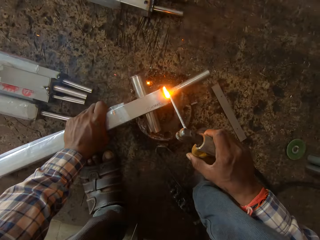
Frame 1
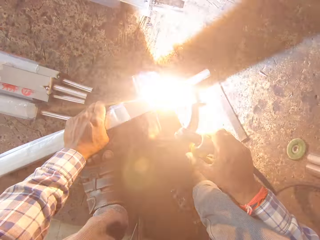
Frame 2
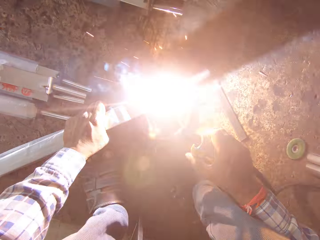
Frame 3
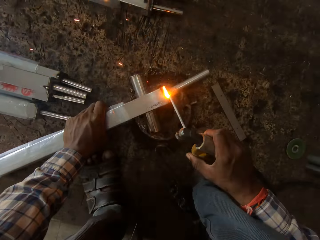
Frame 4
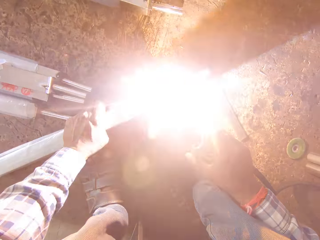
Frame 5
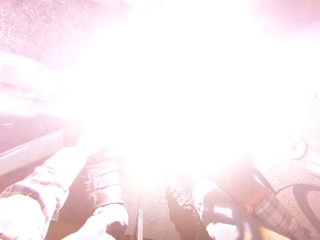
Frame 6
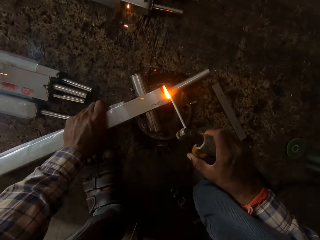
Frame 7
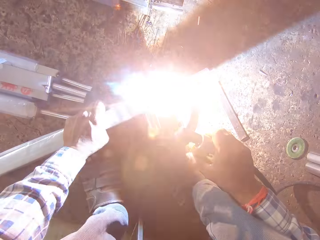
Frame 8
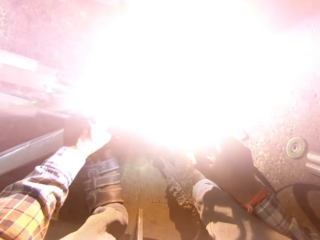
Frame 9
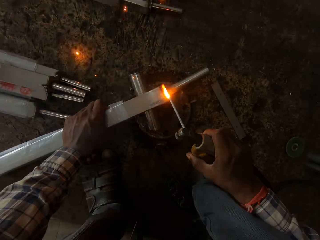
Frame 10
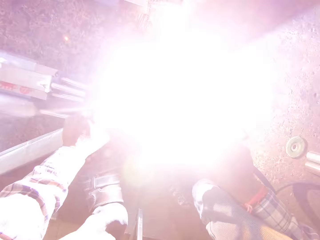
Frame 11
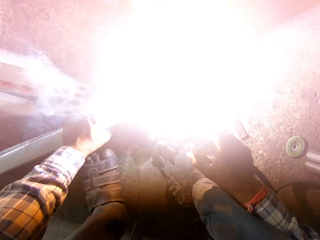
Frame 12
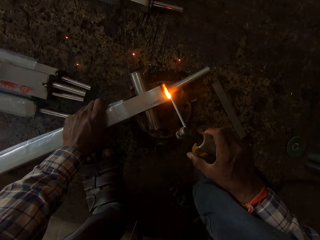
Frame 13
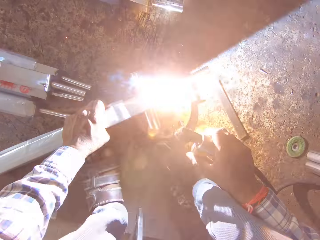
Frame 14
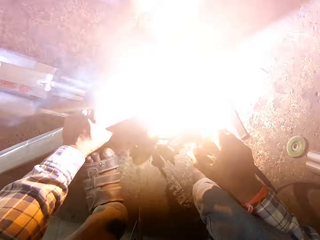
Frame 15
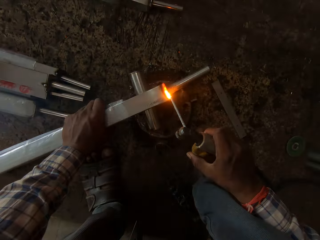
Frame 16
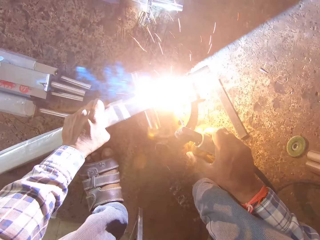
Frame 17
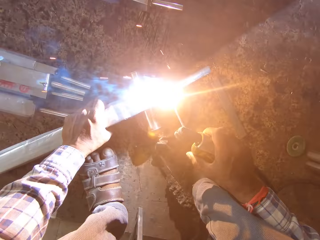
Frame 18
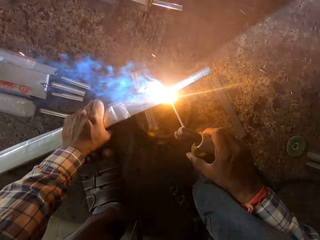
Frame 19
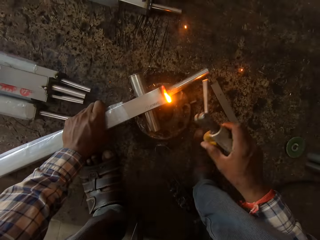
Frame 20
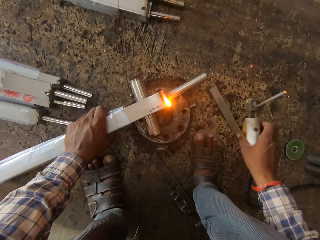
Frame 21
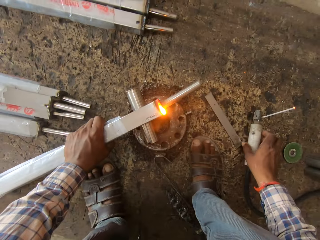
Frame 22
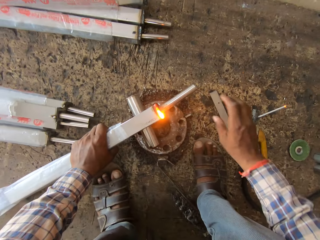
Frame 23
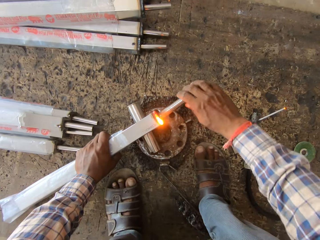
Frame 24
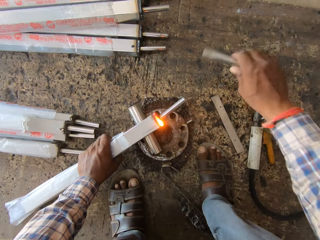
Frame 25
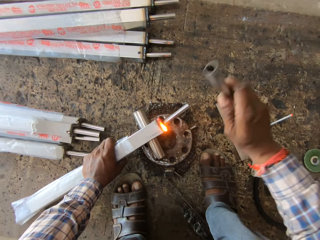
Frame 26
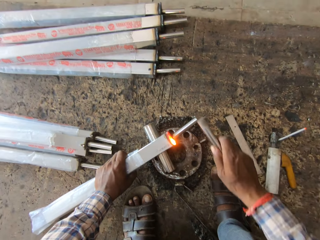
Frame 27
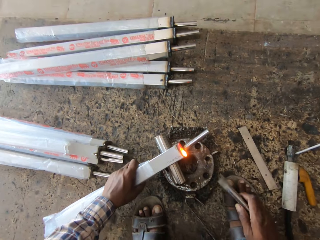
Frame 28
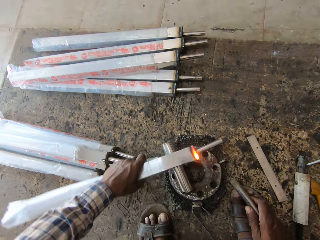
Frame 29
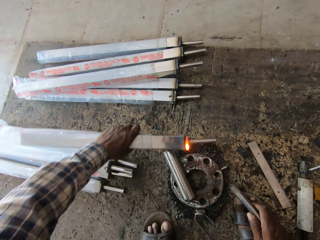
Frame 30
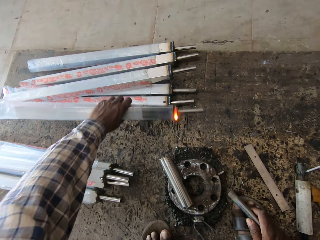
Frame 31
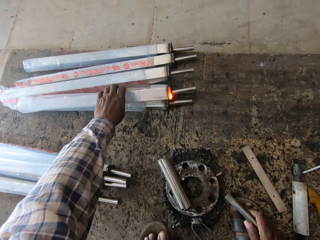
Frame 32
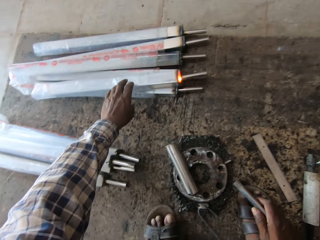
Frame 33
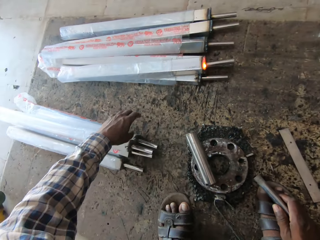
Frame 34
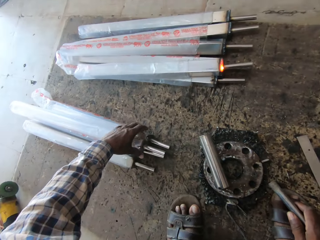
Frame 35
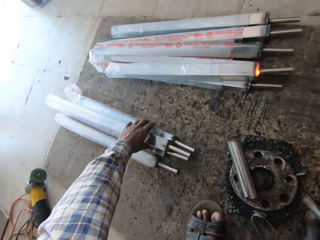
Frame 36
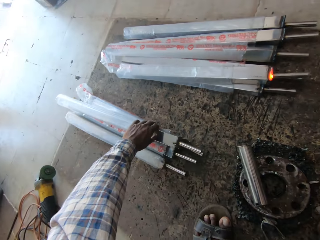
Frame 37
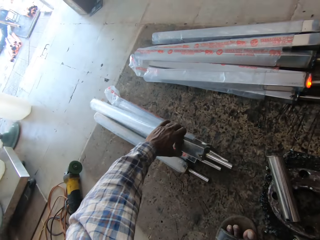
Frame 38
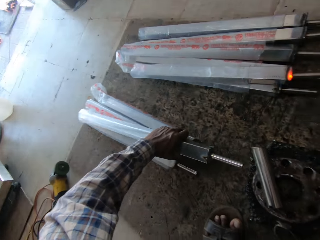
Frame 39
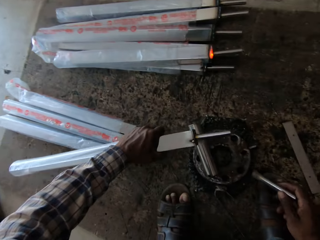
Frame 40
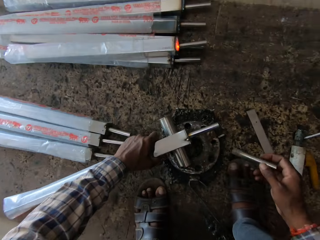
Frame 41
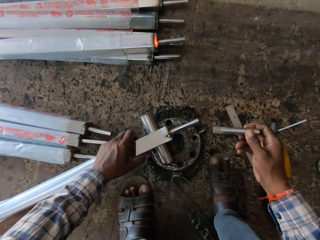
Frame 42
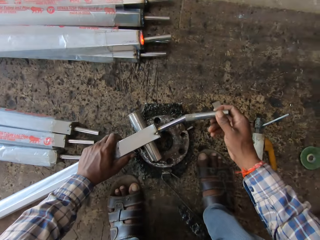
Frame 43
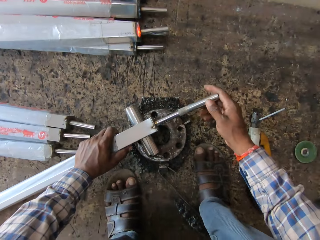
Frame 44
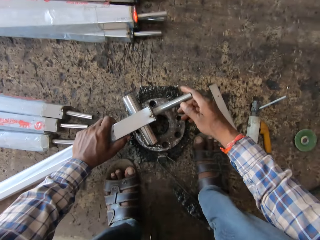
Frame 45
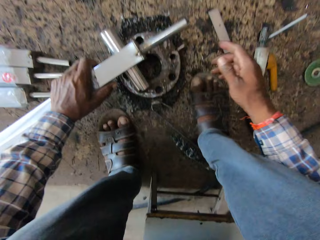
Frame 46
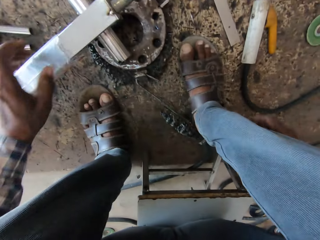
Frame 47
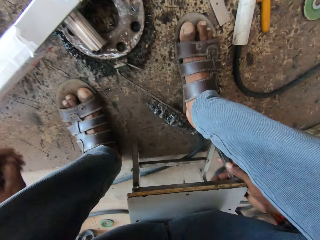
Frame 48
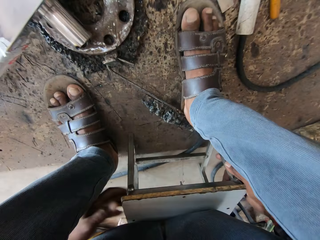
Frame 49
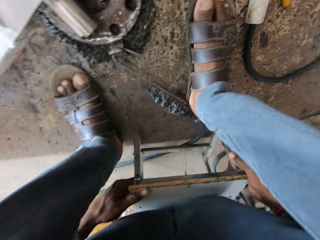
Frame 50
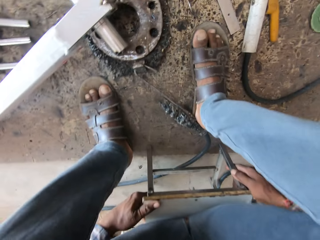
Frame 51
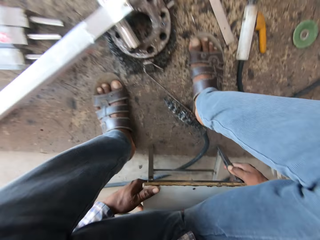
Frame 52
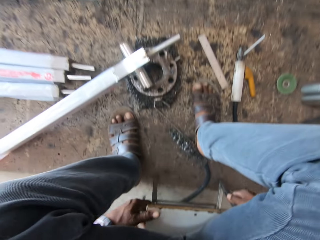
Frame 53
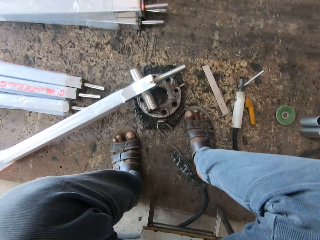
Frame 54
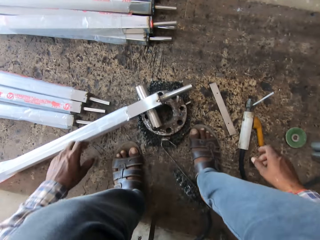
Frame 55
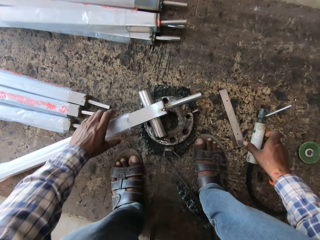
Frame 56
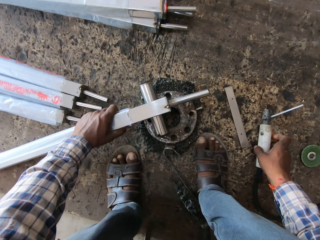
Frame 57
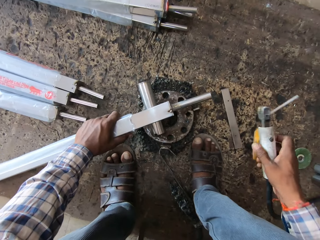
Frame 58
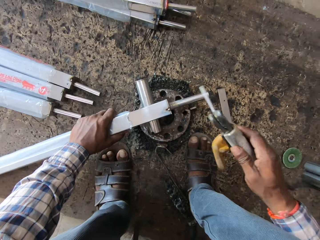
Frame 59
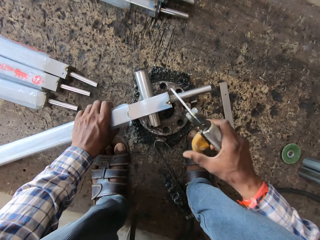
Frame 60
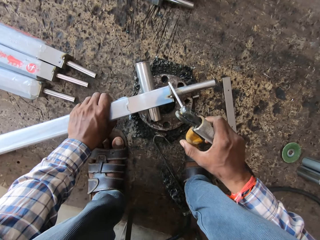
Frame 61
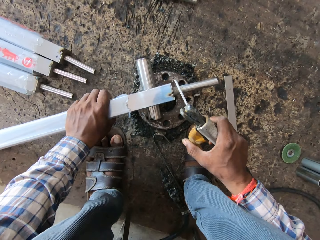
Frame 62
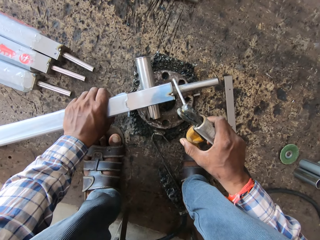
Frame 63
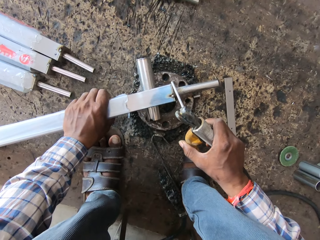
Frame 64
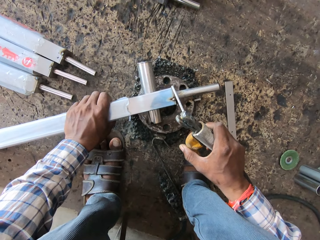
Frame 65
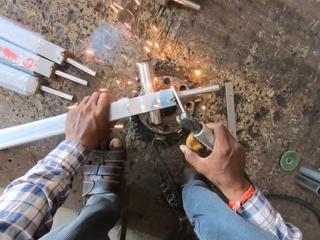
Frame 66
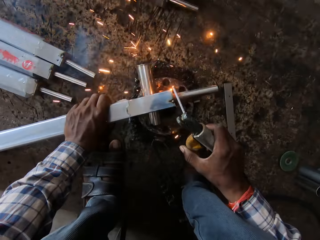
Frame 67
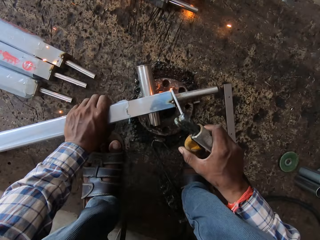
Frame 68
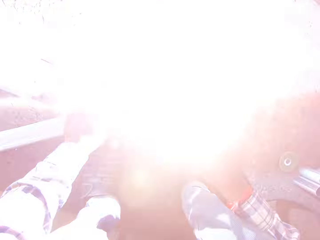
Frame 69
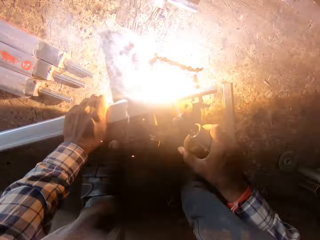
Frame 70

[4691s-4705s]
The camera wearer places the electrode holder in his right hand on the board. He removes the metal tube from the square steel rod in his left hand with his right hand. He hits the square steel rod in his left hand on the rim with the metal tube in his right hand. He places the square steel rod on some square steels on the board with his left hand. He picks the square steel rod from the board with his left hand. He holds the square steel rod in his left hand to the rim. He fixes the metal tube in his right hand on the square steel rod in his left hand. He holds a stool on the floor with his right hand. He adjusts the stool on the floor with both hands. He holds the square steel rod in his left hand to the rim. He picks up the electrode holder from the board with his right hand. He welds the square steel rod in his left hand on the rim with the electrode on the electrode holder in his right hand.

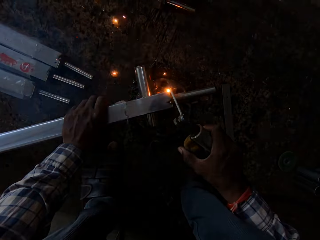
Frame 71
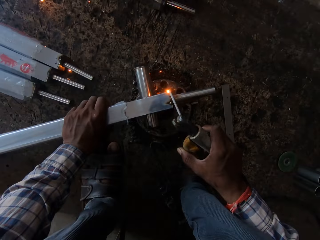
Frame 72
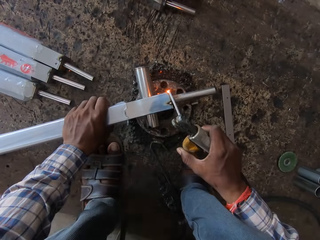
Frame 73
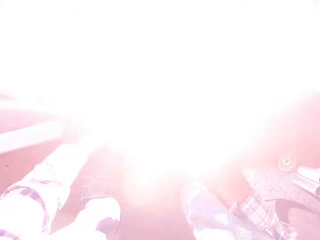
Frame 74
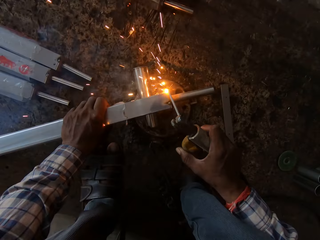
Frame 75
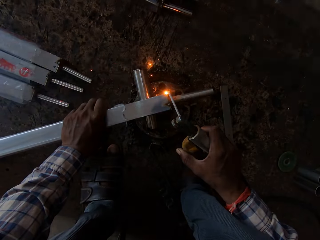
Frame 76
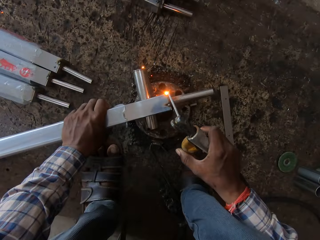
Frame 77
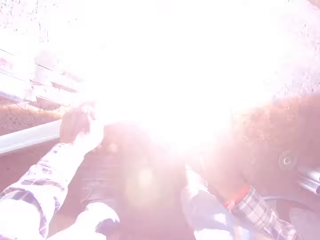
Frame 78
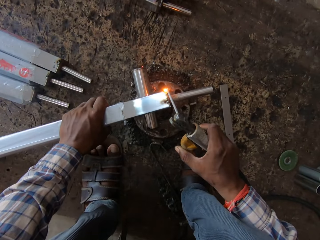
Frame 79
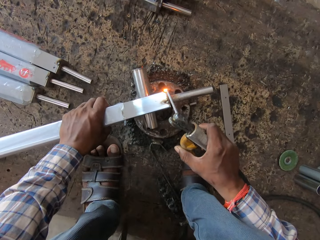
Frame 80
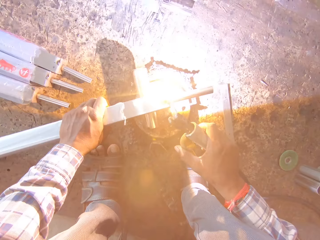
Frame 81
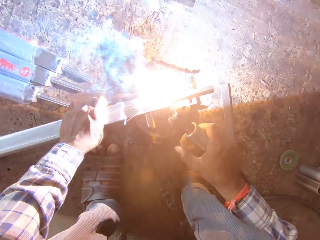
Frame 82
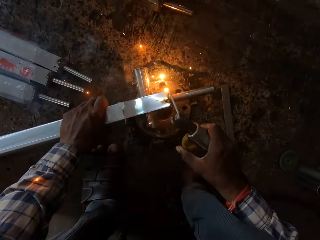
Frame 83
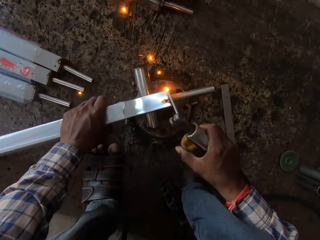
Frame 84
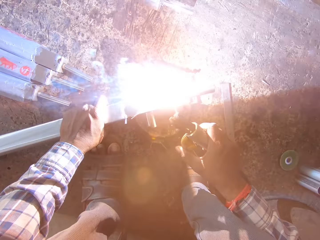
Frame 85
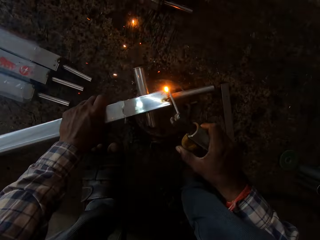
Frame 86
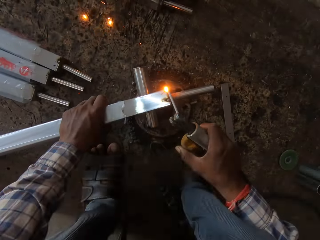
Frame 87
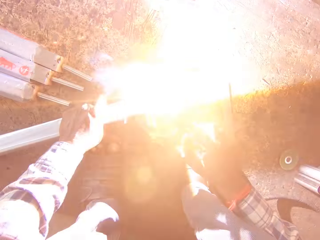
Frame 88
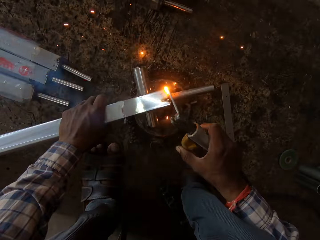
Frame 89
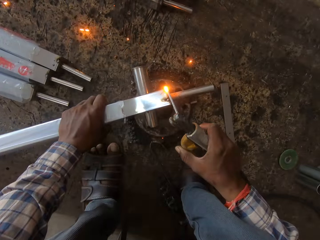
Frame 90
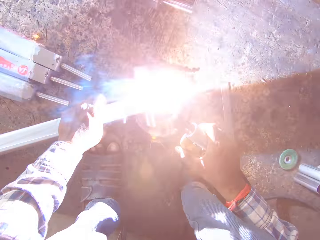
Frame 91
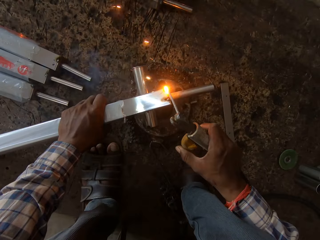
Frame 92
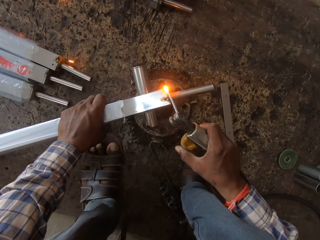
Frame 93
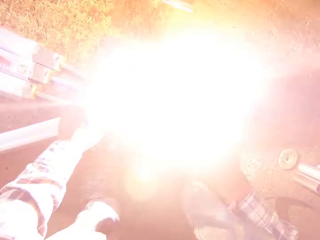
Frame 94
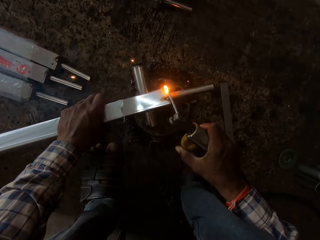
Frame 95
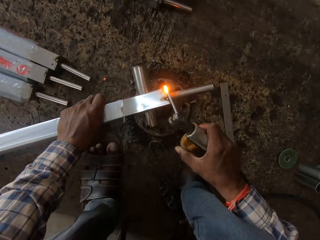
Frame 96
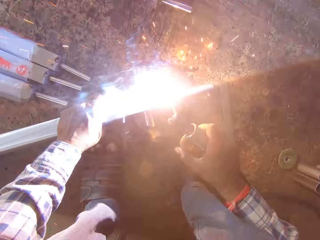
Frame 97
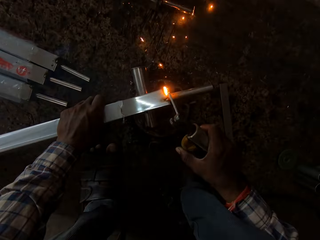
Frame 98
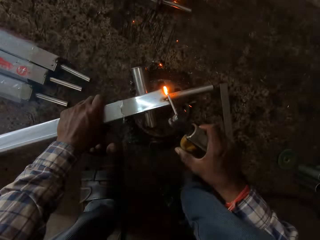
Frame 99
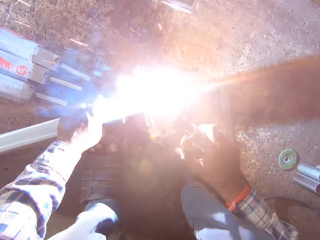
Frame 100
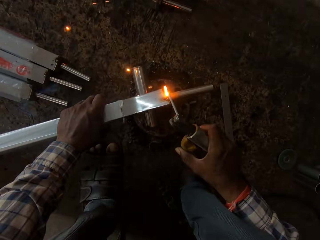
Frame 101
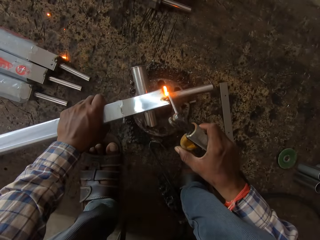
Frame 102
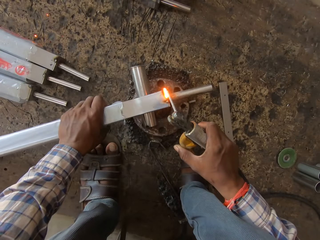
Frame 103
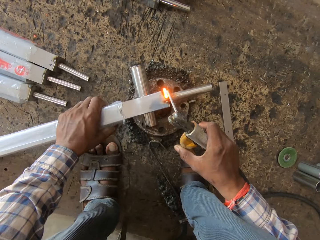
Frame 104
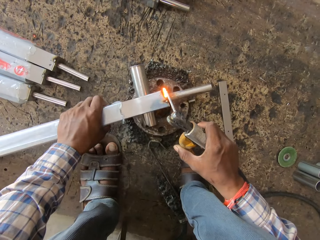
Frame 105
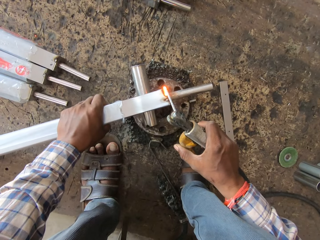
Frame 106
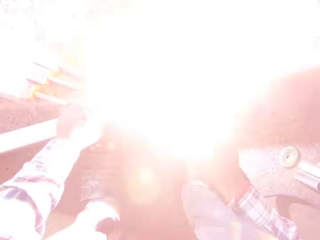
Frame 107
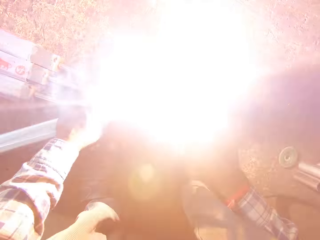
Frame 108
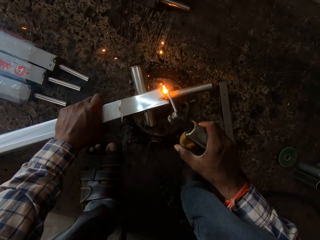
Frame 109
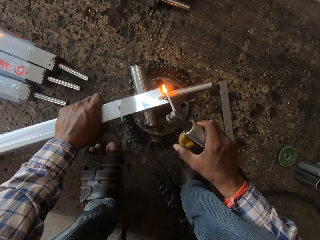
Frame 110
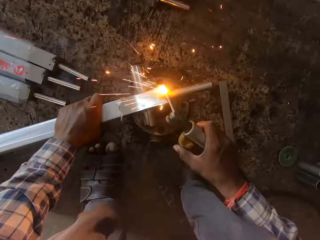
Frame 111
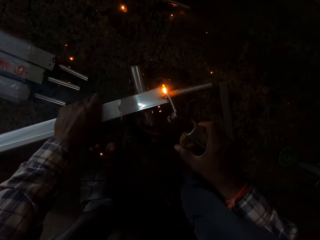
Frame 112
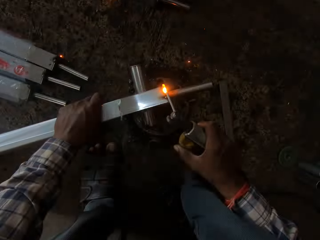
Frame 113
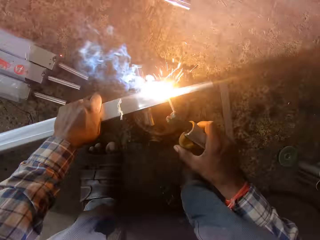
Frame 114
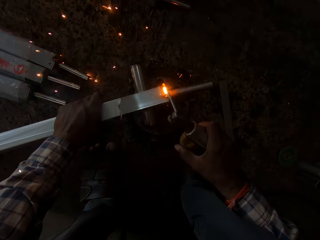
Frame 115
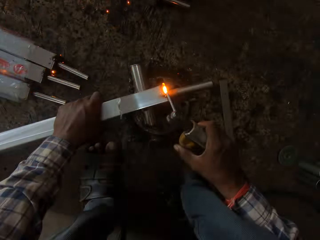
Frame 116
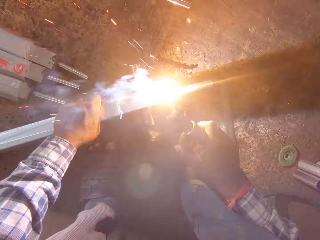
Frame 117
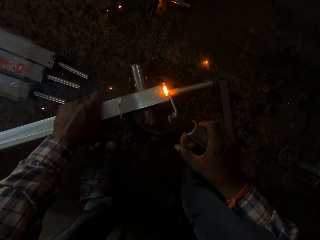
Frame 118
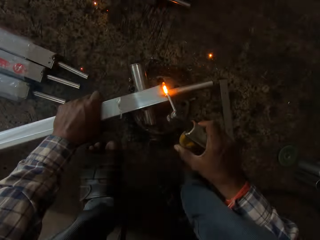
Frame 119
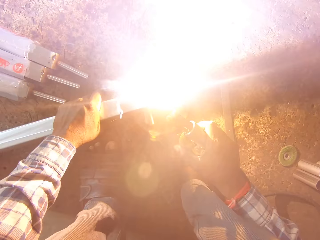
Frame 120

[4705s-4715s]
The camera wearer welds metal.
